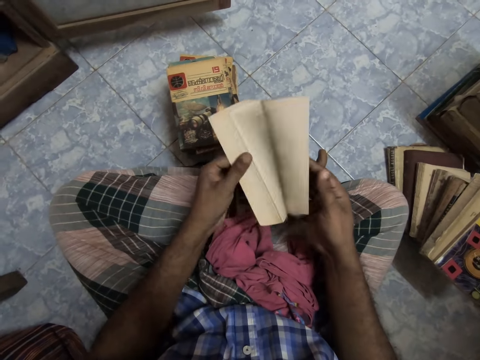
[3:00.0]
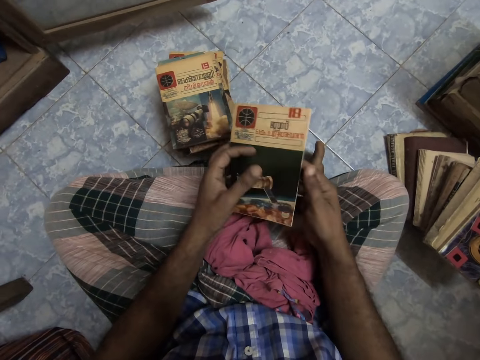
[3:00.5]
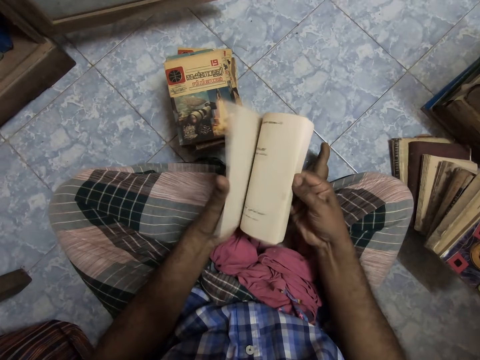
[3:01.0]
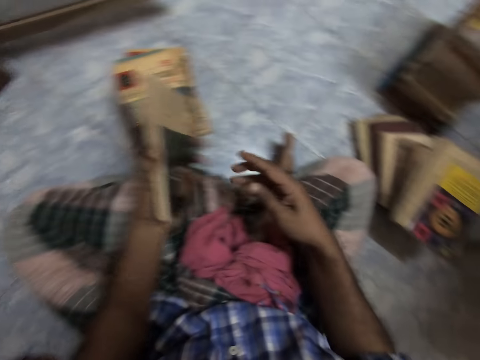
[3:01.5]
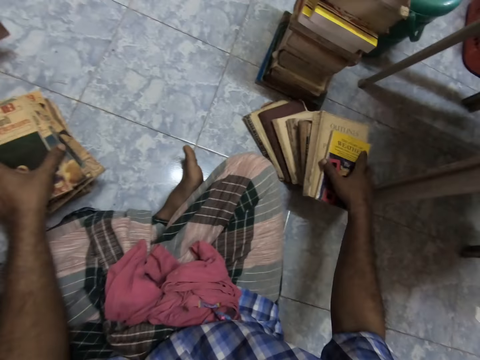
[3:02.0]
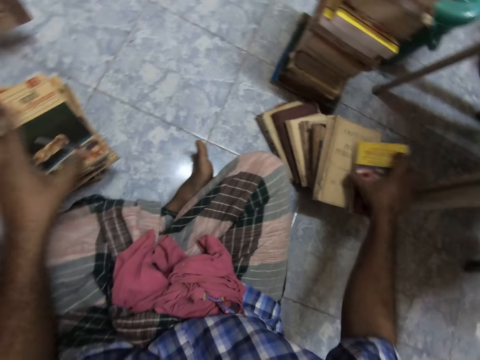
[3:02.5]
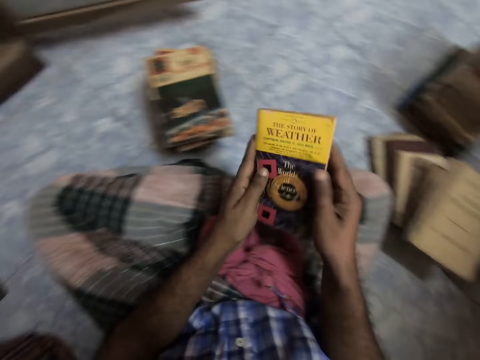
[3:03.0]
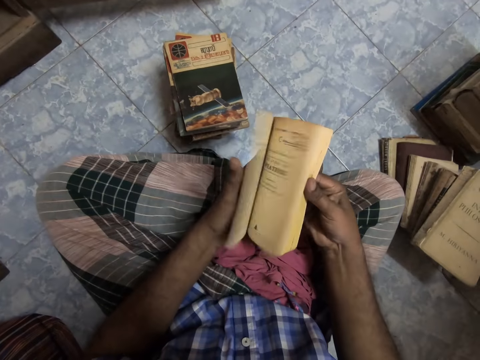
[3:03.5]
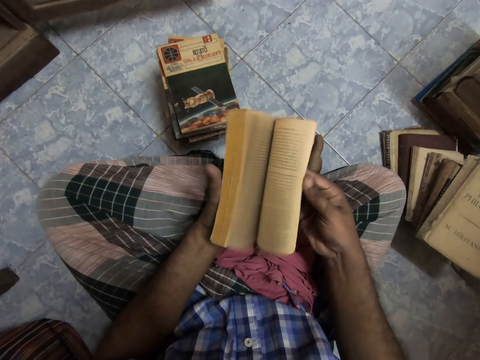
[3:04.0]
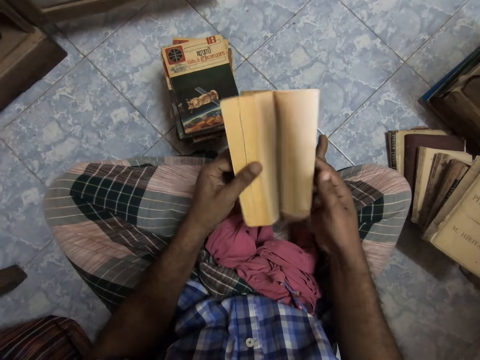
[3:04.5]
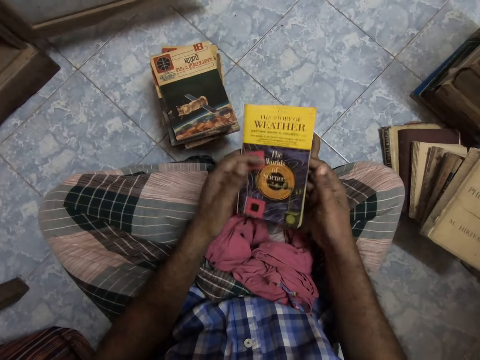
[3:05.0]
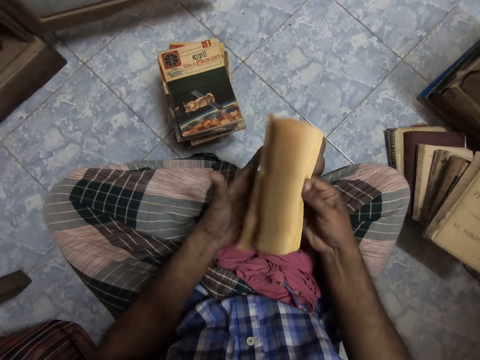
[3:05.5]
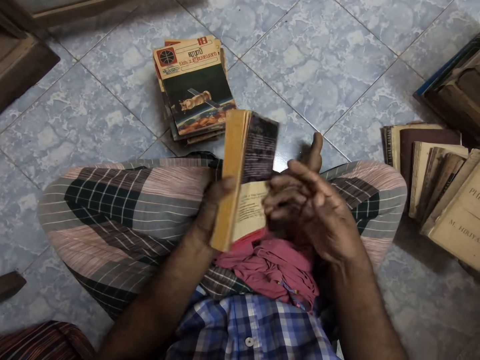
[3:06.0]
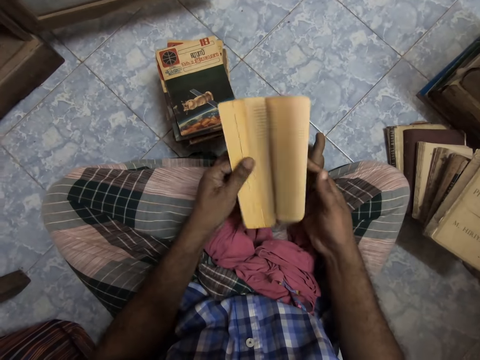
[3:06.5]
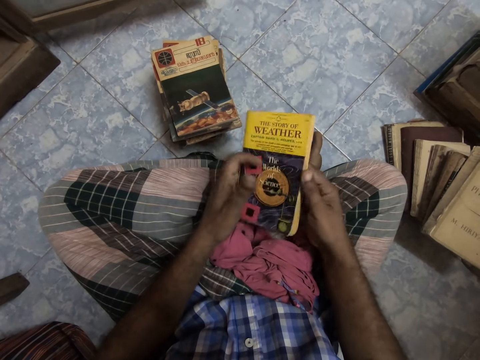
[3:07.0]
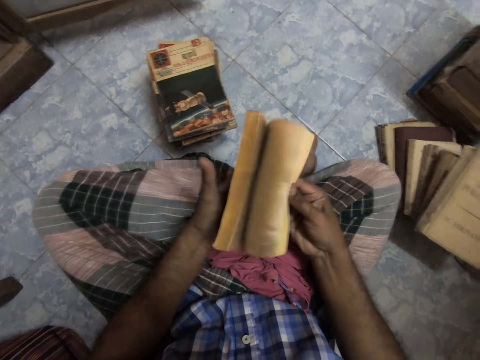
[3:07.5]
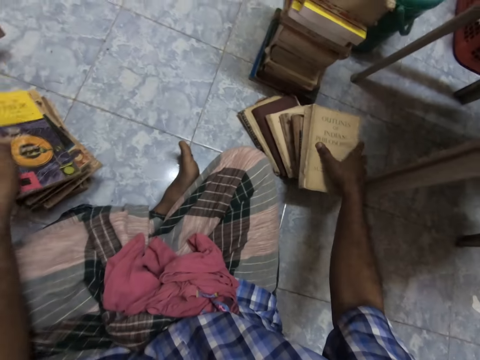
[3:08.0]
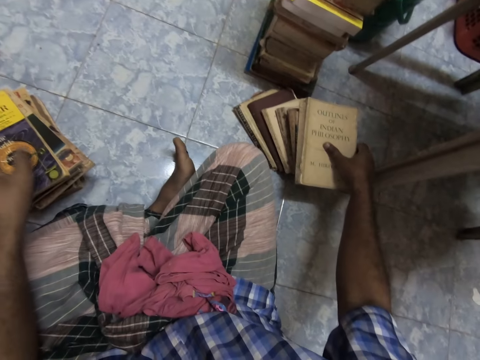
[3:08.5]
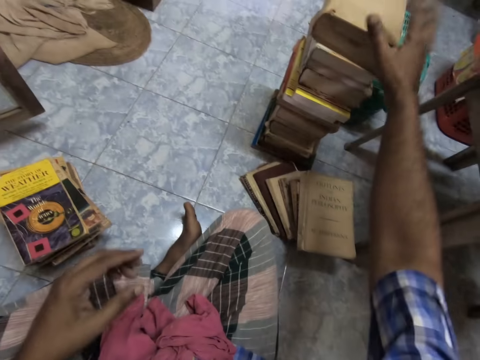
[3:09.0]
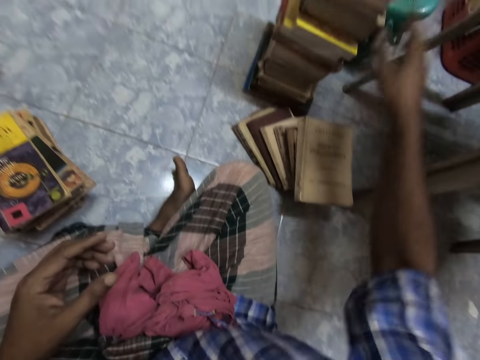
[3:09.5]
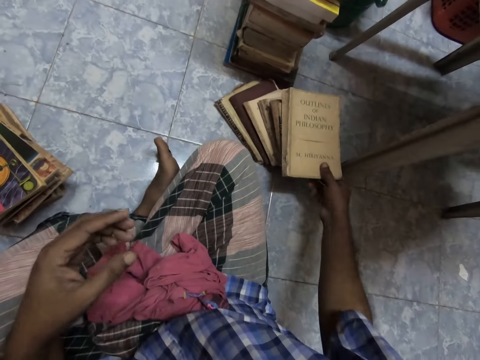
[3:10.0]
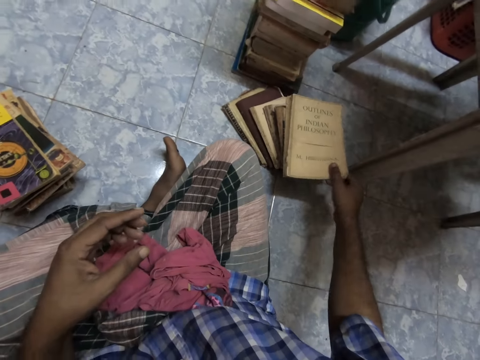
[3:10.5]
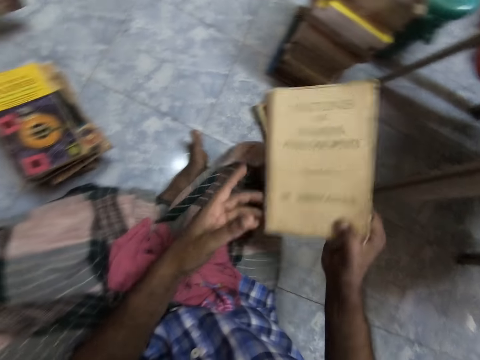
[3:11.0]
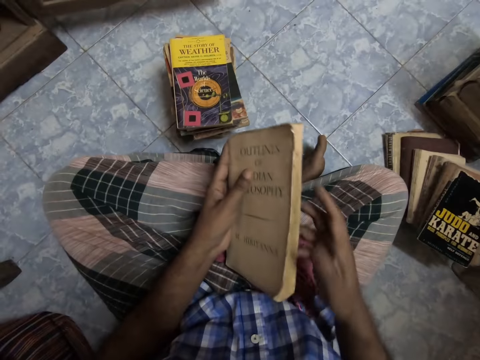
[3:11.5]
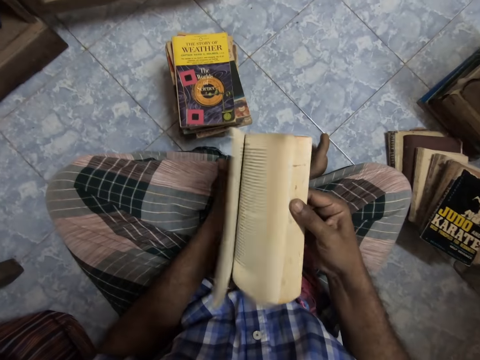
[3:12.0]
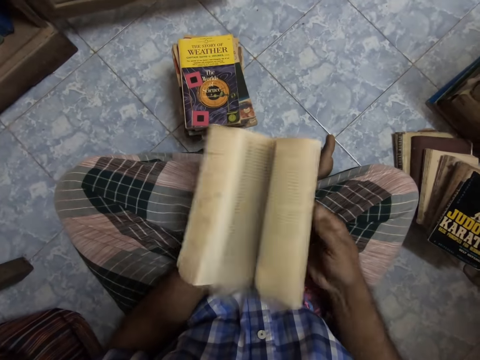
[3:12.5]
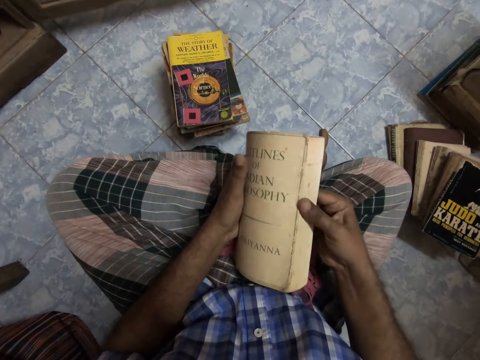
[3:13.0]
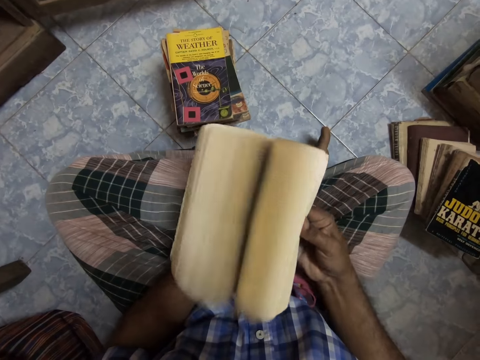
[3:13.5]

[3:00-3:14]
The camera wearer puts the book on the floor. They pick the book, open the book, and flip the book pages. They put the book on the floor, pick the book, open the book, and flip the book pages.

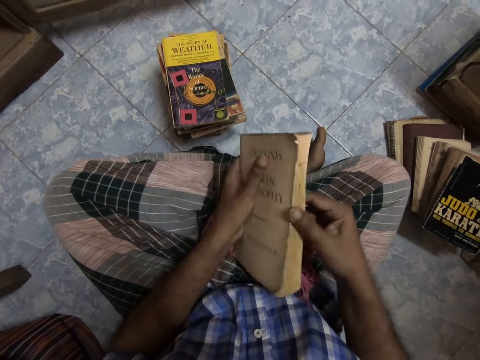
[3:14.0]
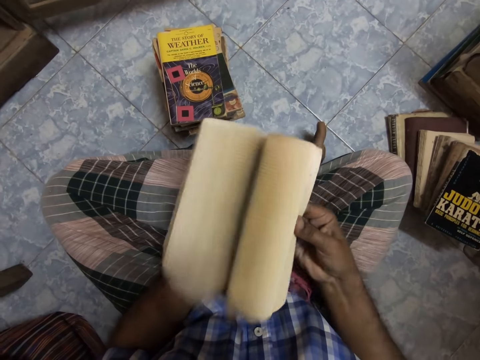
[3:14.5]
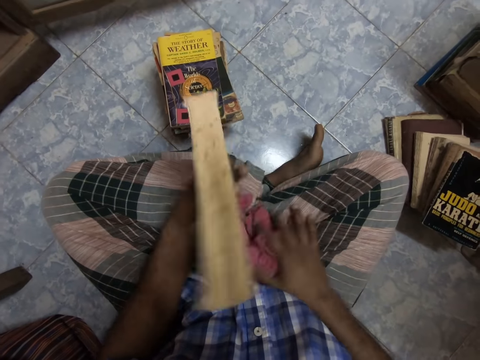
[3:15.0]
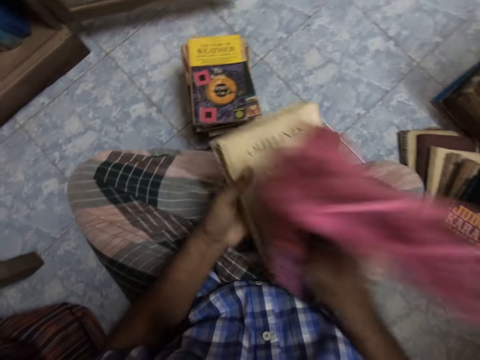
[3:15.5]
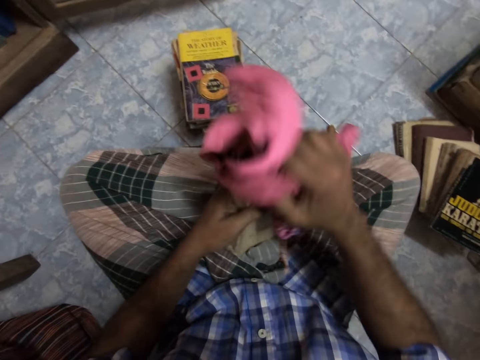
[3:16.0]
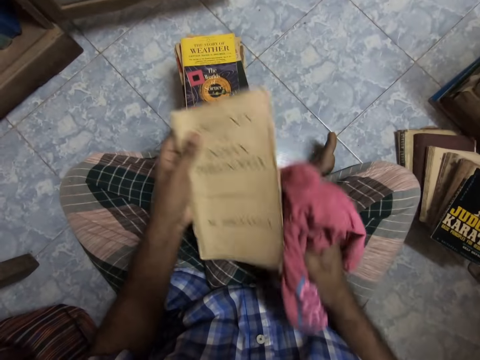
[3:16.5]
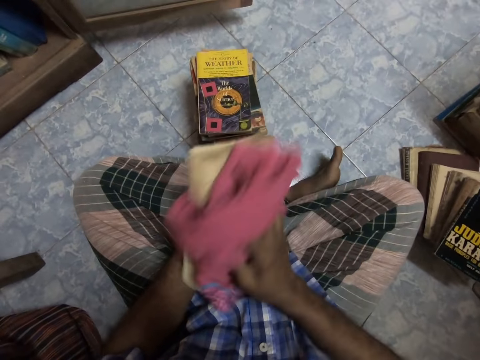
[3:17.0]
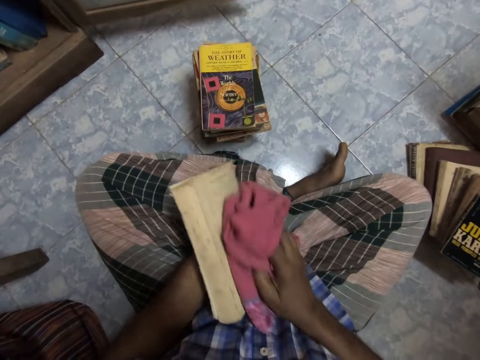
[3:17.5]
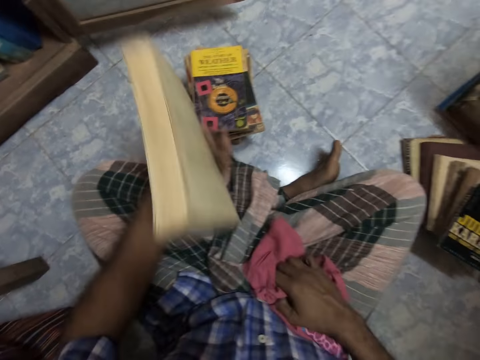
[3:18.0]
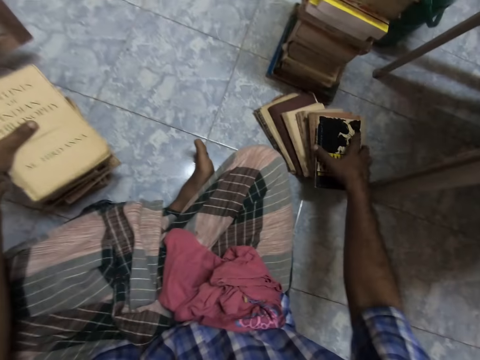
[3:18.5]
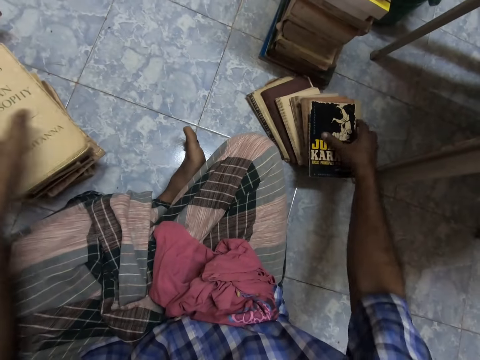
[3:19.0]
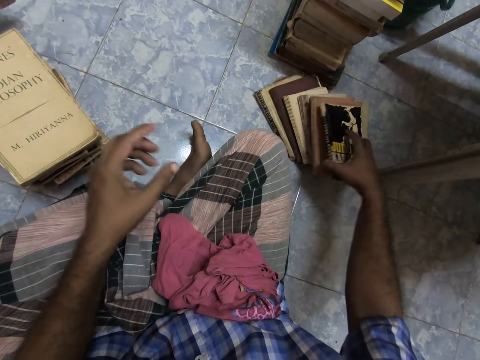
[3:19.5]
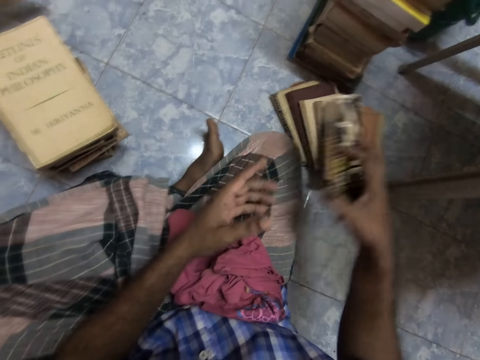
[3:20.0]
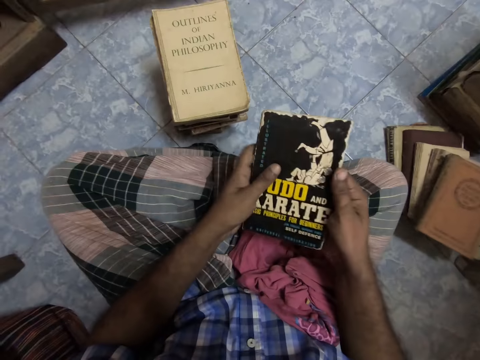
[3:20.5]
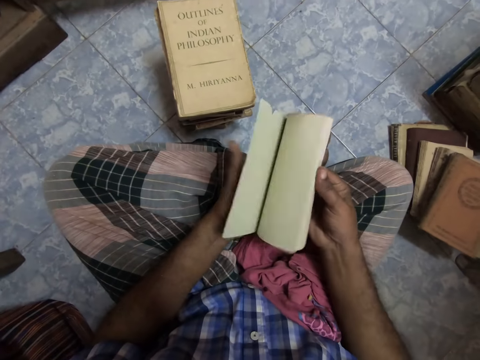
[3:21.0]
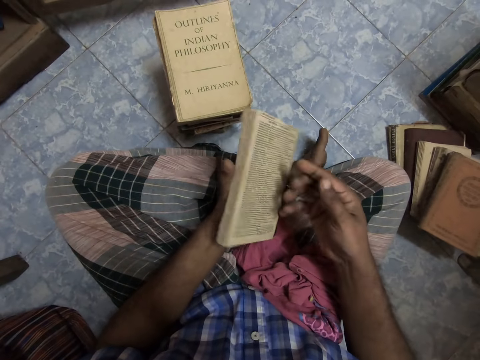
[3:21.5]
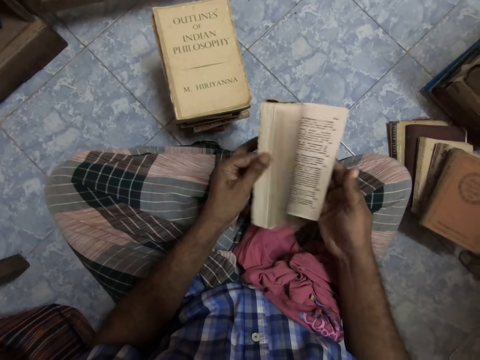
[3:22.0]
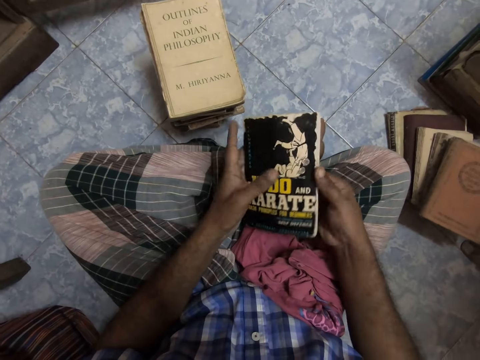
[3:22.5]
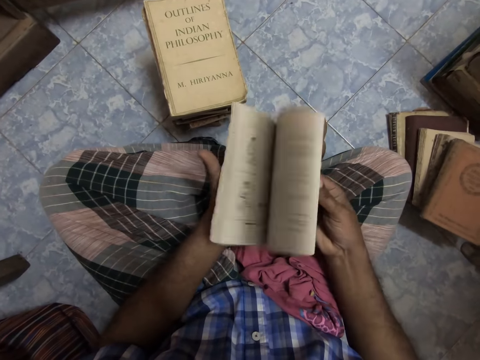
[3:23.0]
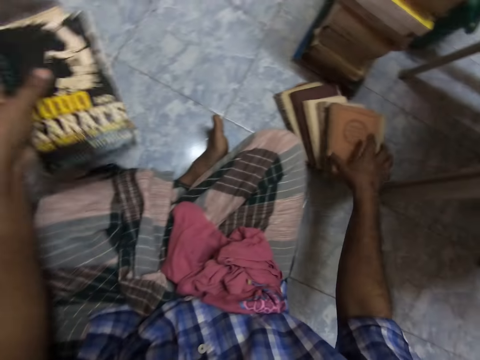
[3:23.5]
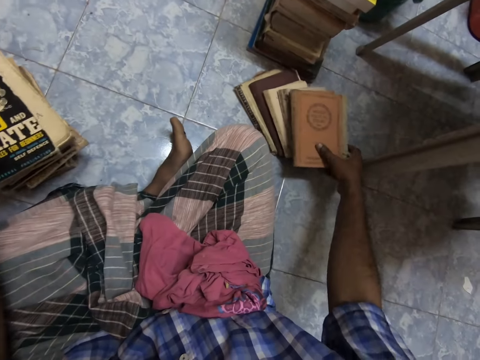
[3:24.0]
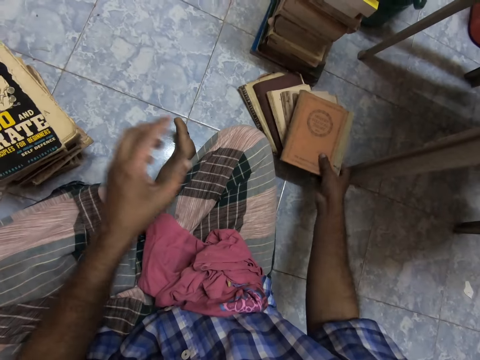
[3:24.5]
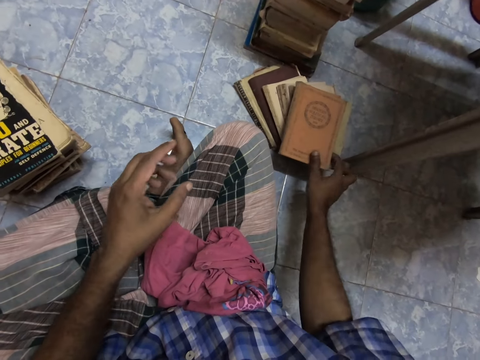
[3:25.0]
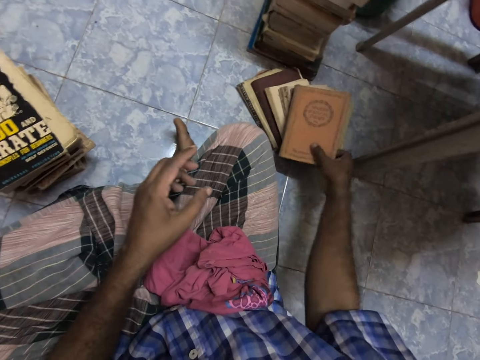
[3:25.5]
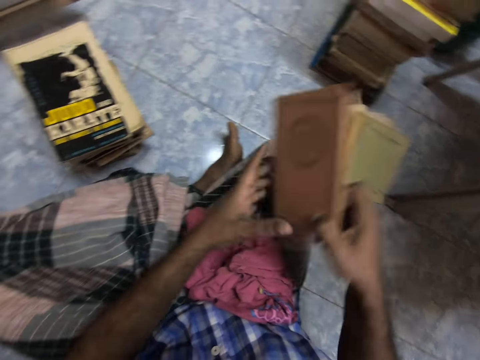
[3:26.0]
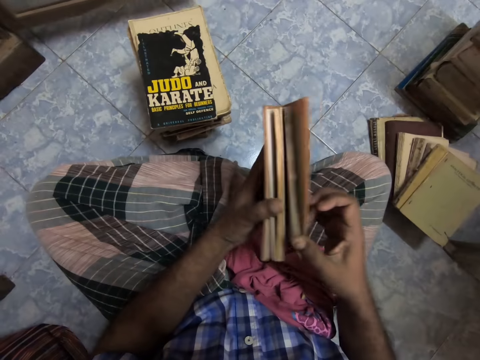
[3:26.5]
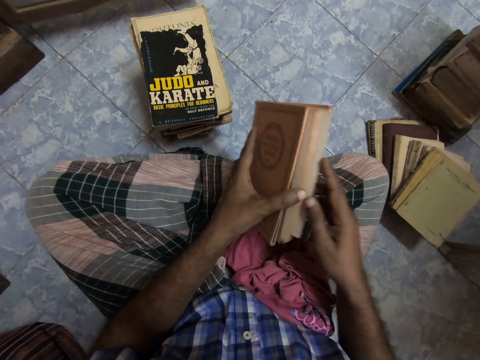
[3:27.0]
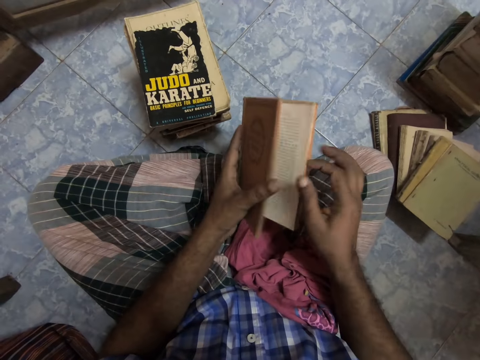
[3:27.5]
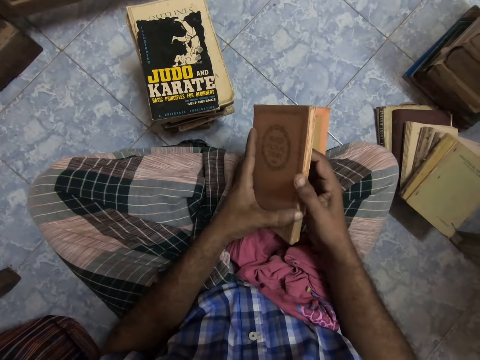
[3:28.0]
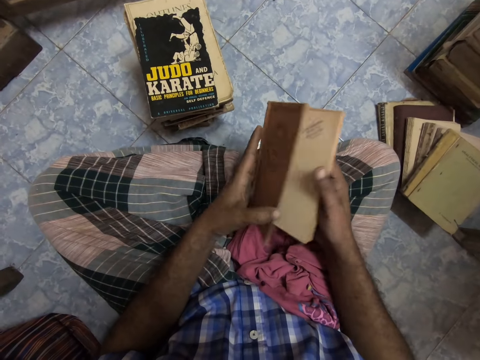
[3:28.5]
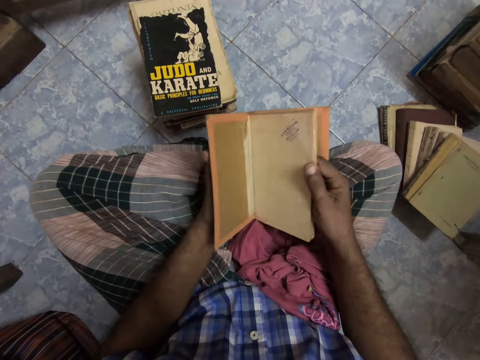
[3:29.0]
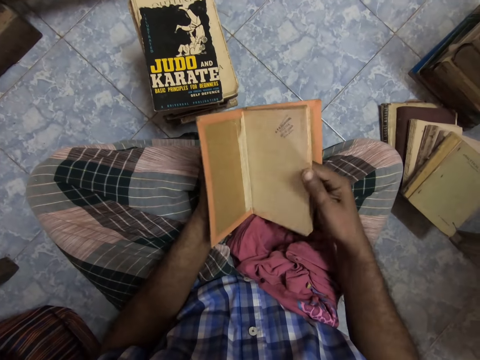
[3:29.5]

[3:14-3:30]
The camera wearer picks the book. They pick a piece of cloth, wipe the book with the piece of cloth, and put the piece of cloth down. They pick the book and put the book on the floor. They flip the book pages and open the book. They put the book on the floor, pick the book, open the book, and flip the book pages.
